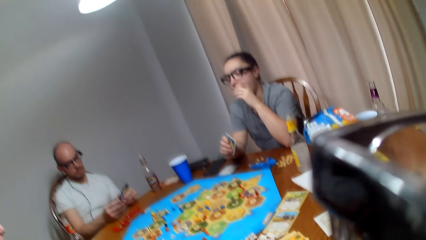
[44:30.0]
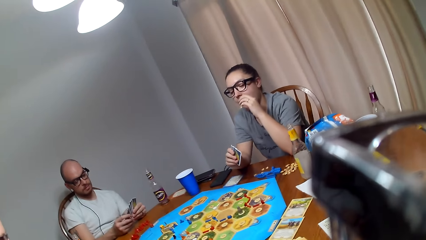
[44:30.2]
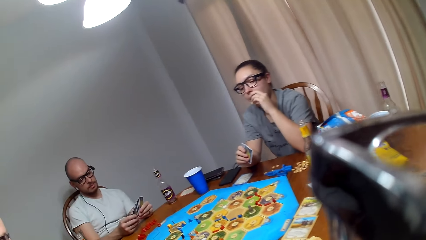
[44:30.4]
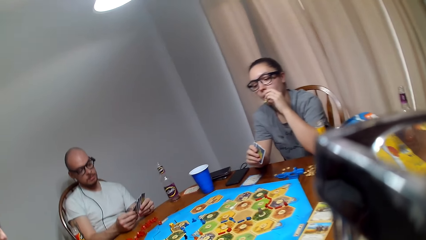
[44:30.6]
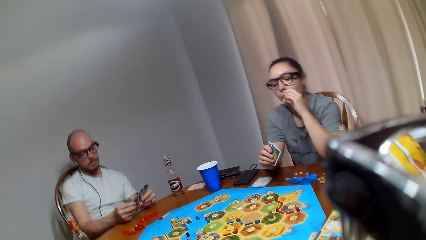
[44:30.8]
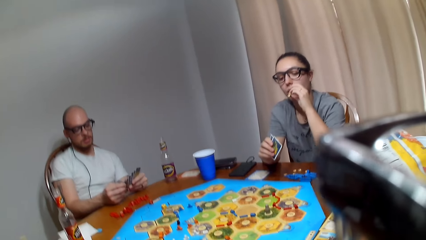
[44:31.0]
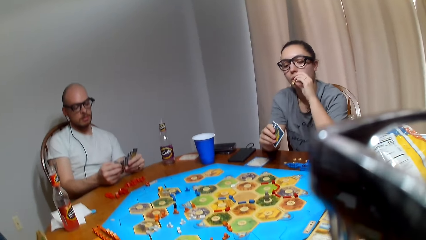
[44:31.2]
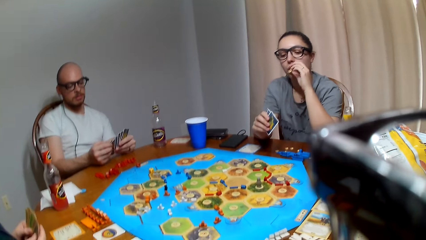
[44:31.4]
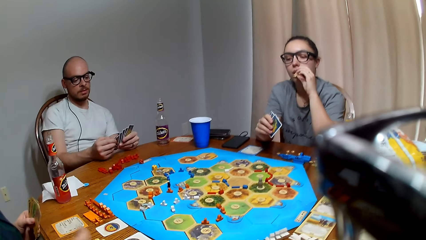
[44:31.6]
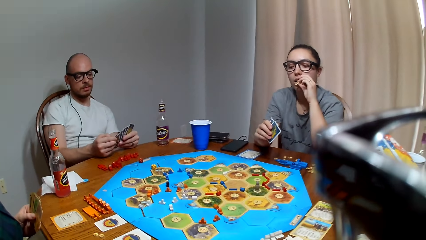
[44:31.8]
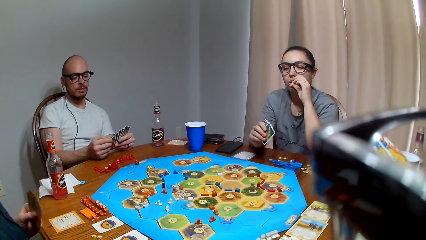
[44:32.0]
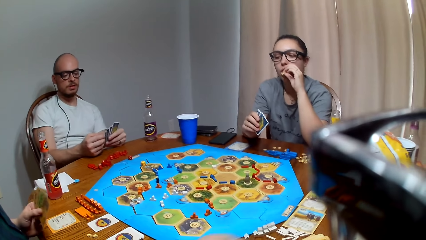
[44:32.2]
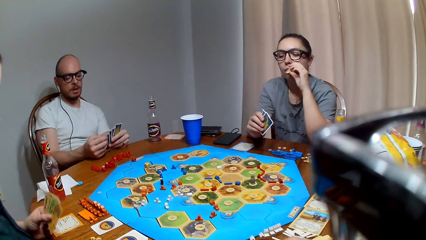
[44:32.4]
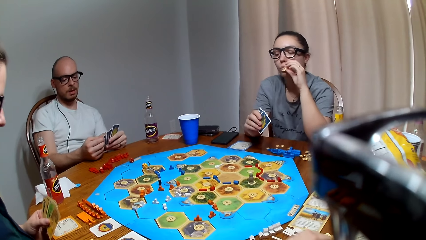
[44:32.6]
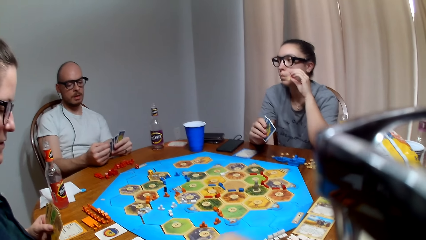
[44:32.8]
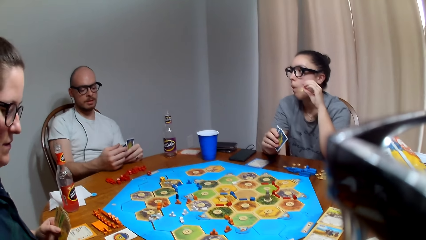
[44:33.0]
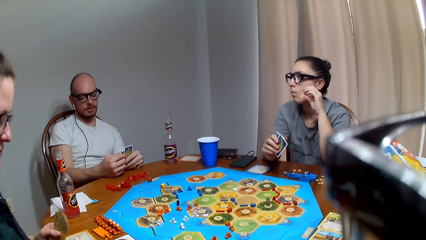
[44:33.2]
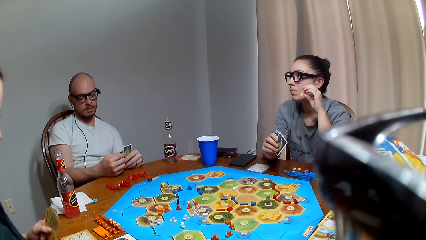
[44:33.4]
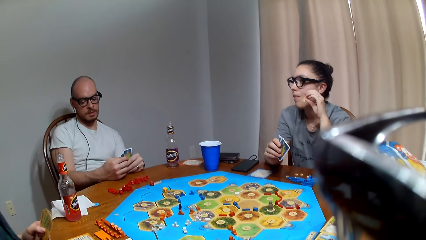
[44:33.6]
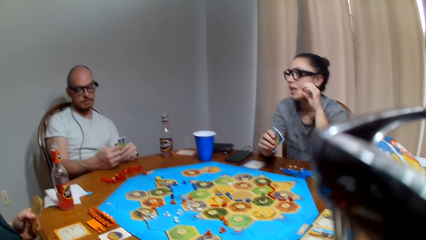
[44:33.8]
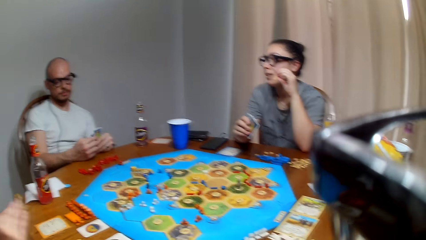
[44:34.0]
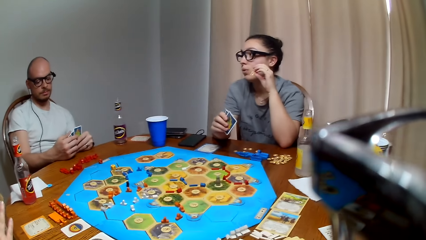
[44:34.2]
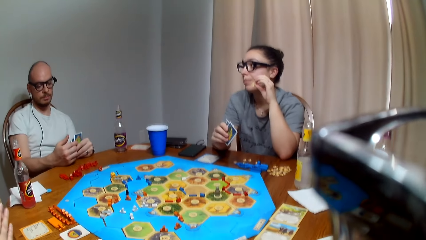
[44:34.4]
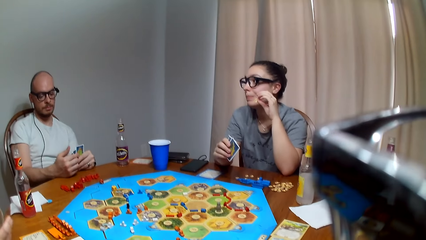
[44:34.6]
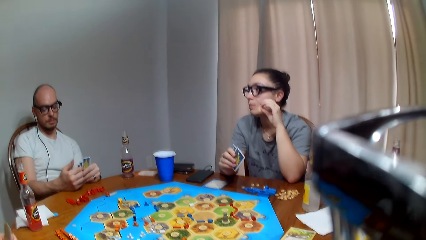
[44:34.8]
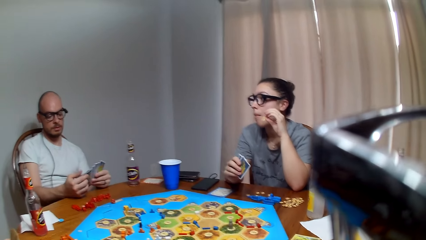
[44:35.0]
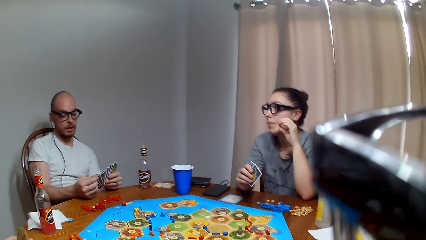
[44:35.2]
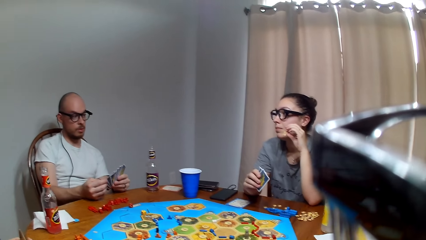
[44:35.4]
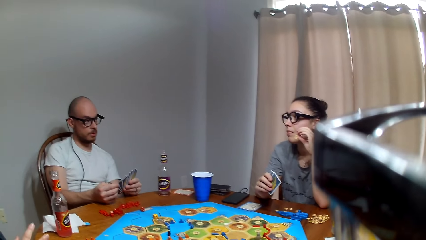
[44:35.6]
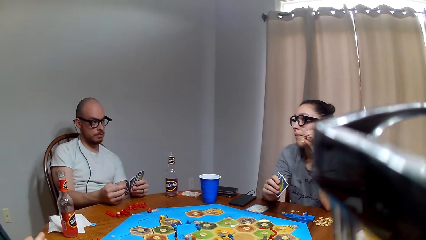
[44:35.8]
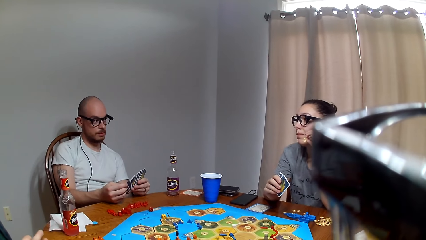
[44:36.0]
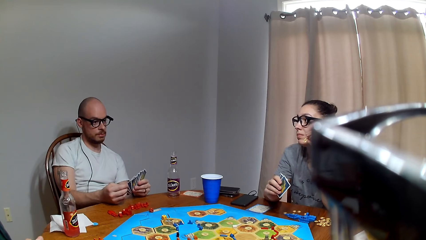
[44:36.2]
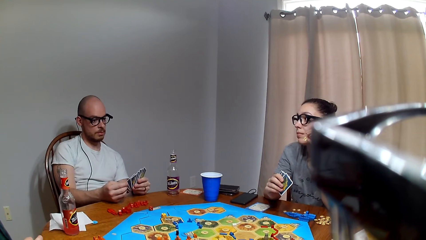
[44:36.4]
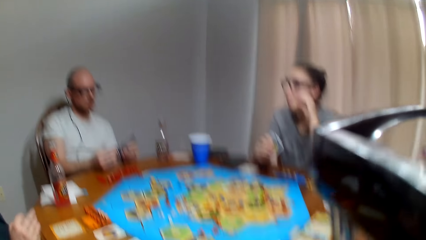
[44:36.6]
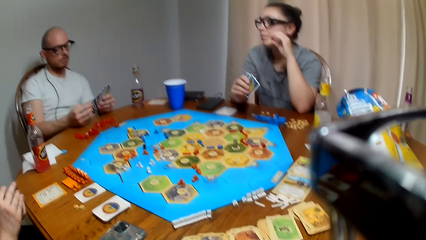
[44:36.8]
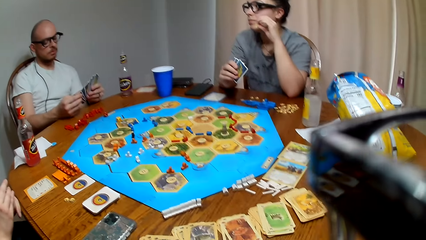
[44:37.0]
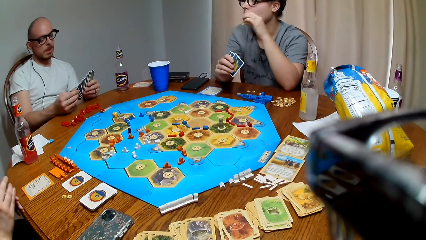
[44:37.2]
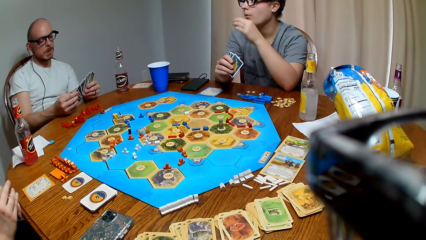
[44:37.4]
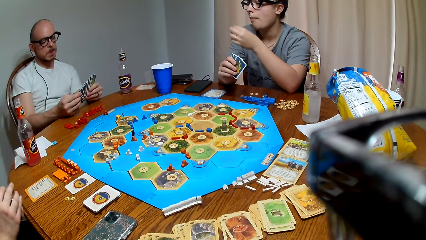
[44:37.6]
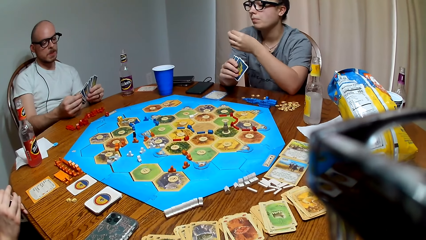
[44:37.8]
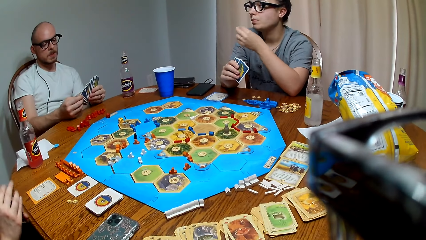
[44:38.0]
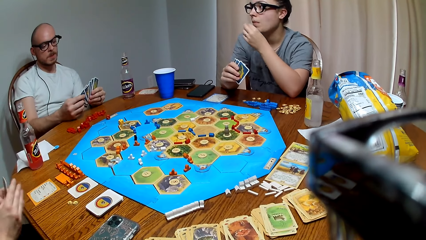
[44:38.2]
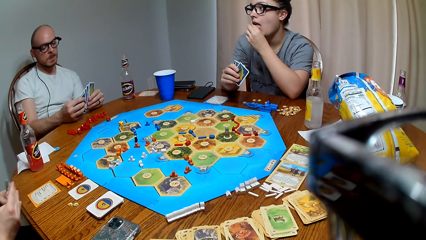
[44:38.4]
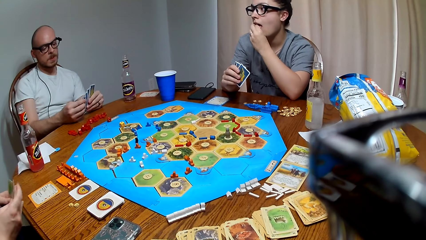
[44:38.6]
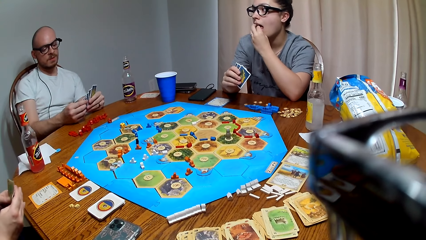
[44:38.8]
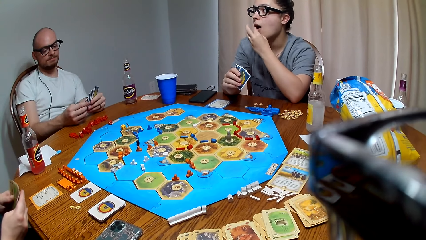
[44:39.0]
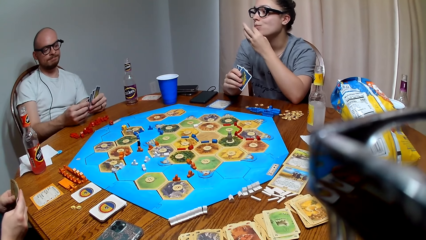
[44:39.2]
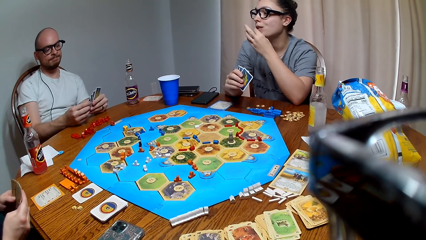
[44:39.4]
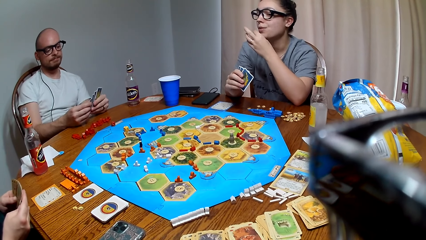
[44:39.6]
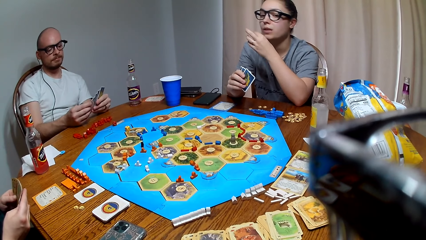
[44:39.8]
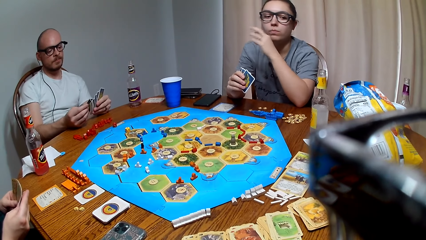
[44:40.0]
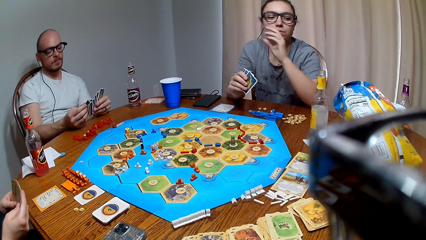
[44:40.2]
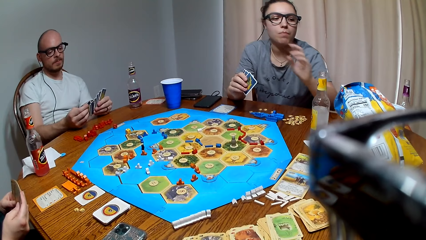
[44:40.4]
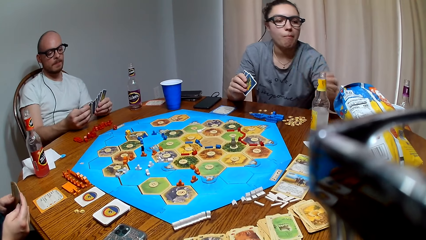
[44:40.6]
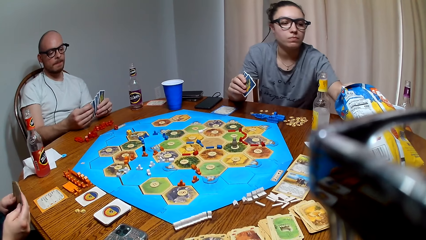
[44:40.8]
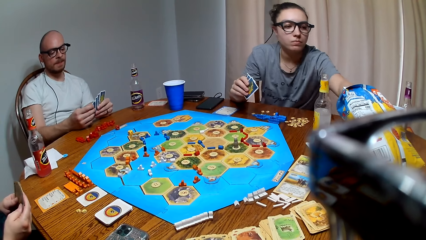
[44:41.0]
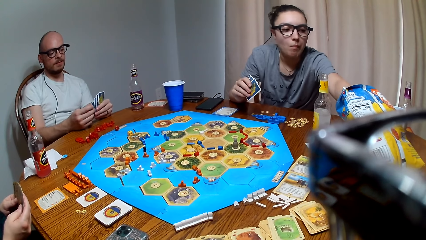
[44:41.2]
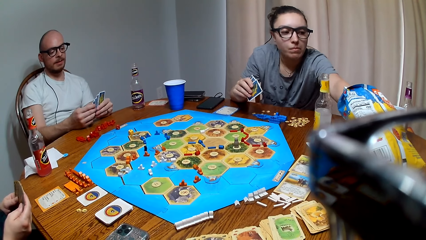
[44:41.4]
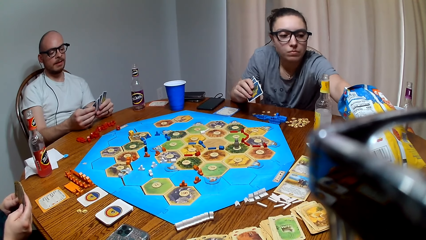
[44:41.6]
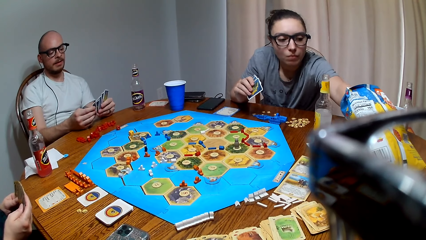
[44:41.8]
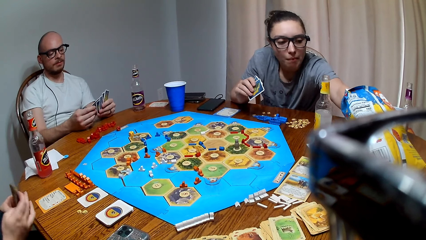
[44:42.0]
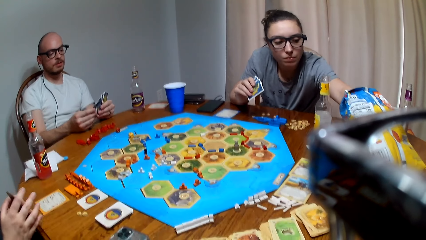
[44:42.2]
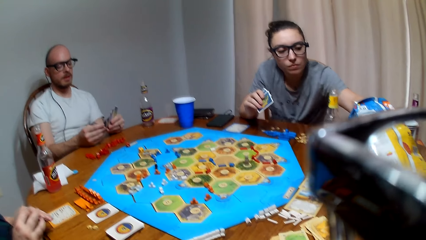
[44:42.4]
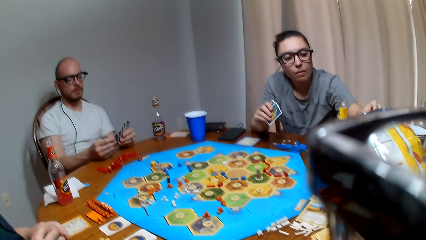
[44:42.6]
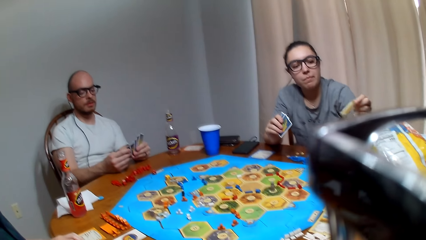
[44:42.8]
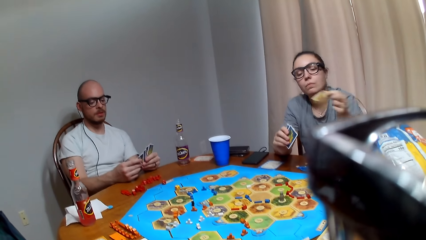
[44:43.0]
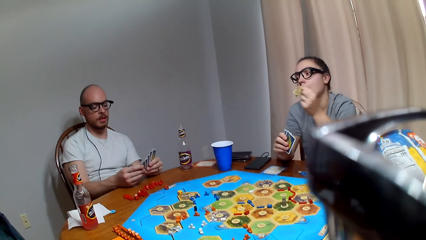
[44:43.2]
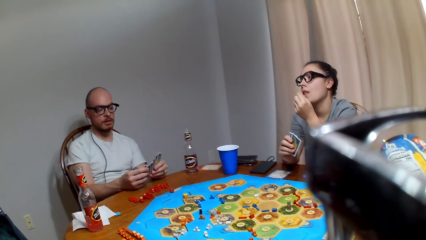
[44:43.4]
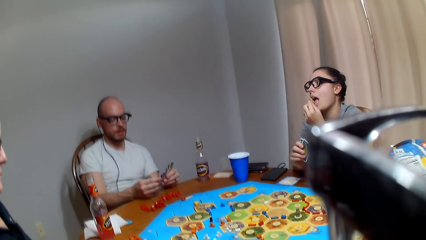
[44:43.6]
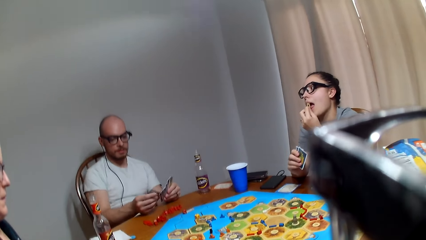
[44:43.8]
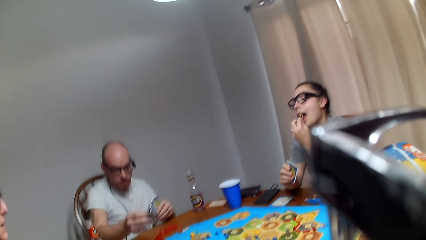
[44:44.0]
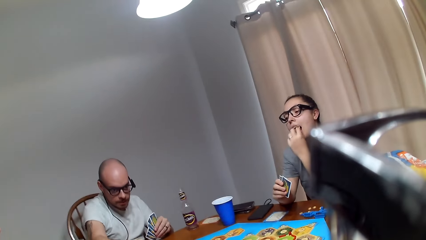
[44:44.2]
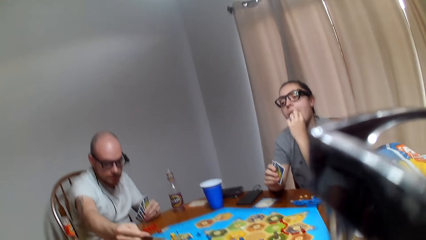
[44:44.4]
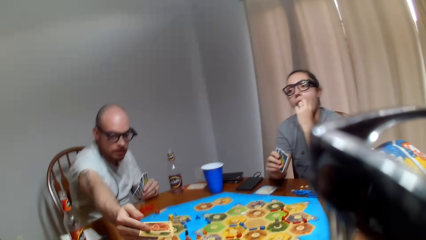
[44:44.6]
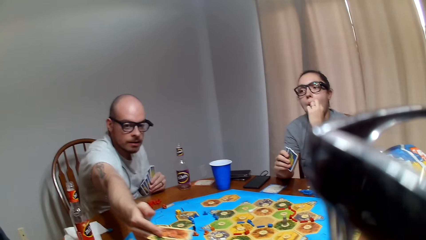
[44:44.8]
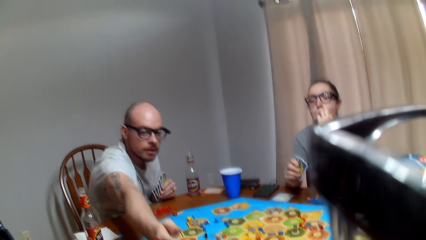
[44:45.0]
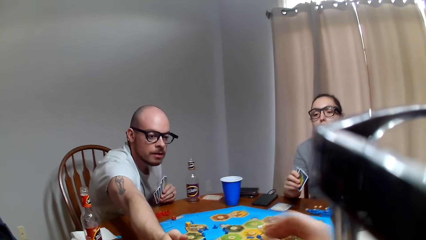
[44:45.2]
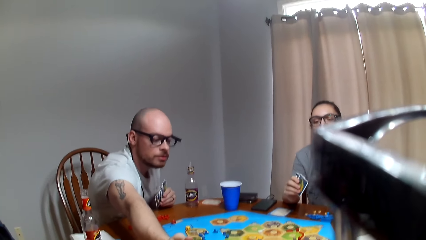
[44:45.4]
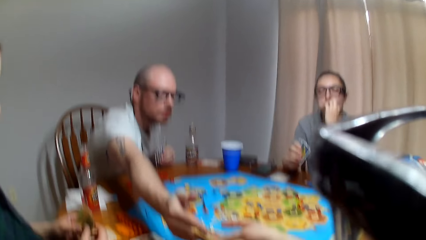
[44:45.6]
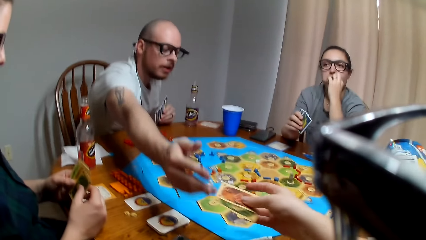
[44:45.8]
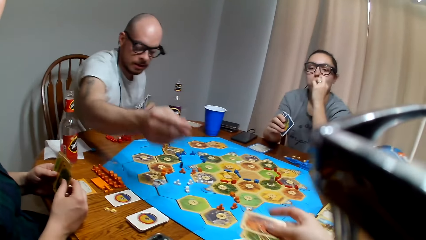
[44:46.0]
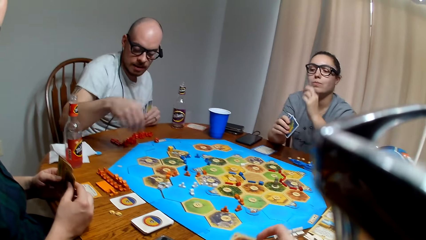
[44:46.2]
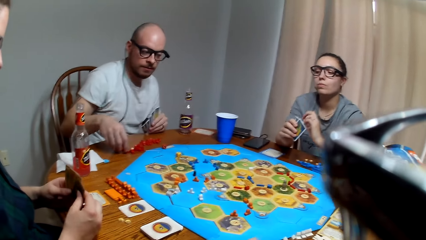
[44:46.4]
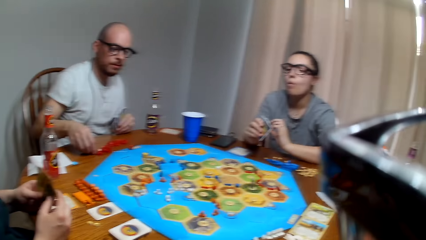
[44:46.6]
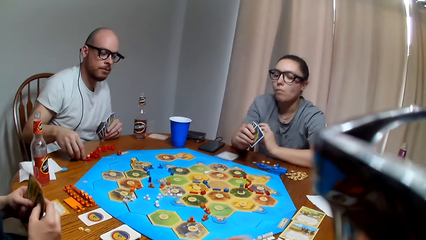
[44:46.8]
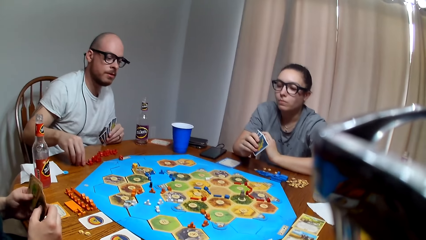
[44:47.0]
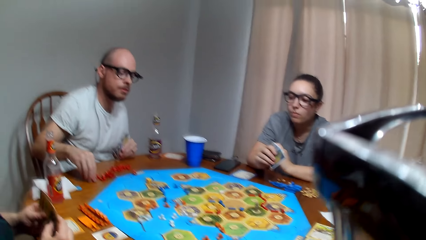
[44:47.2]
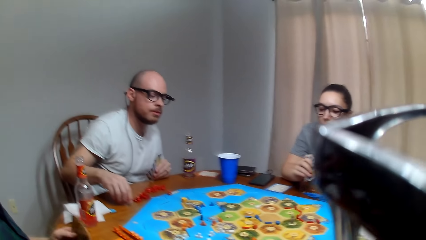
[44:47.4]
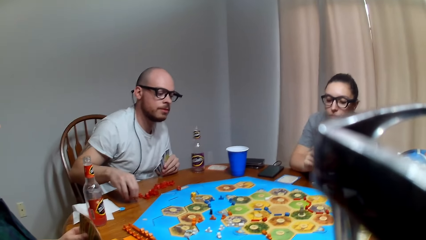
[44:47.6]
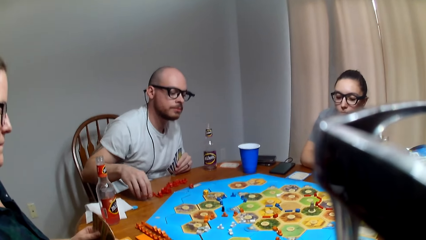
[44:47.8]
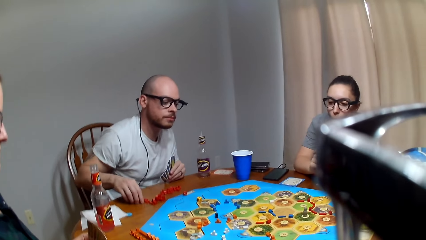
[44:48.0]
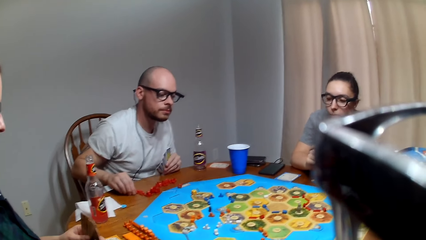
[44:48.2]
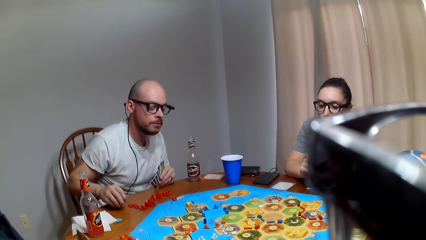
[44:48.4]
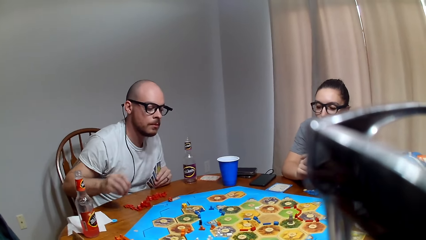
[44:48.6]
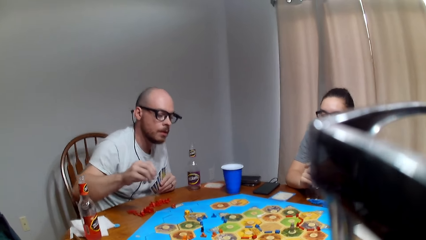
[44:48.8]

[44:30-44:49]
A lady picks a snack from the paper bag. A man picks a card from the left hand. The lady eats the snack. The camera wearer picks a card from the man. The man gives the camera wearer a card. The man picks a road from the table.
